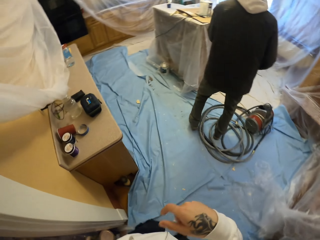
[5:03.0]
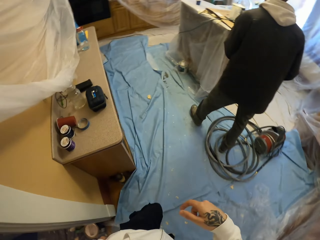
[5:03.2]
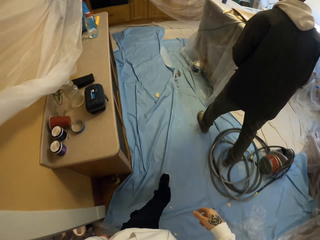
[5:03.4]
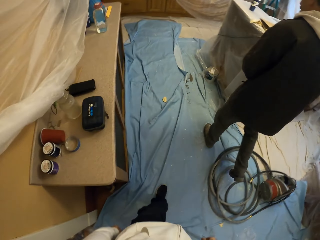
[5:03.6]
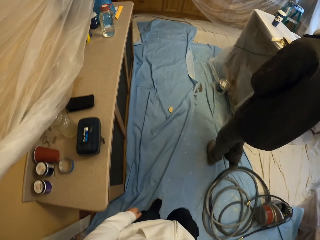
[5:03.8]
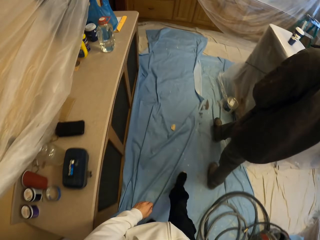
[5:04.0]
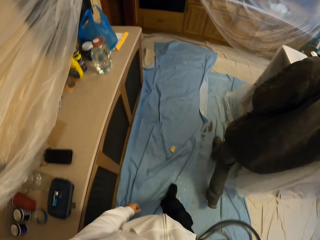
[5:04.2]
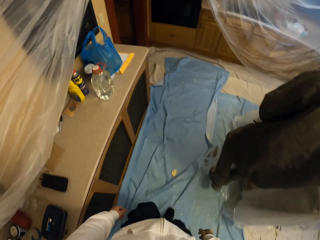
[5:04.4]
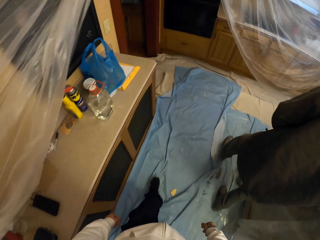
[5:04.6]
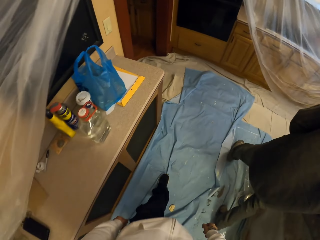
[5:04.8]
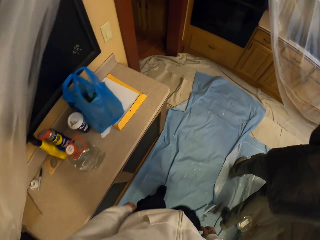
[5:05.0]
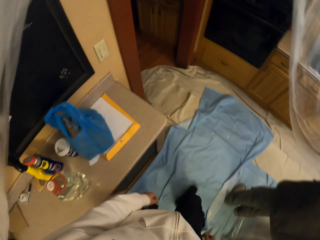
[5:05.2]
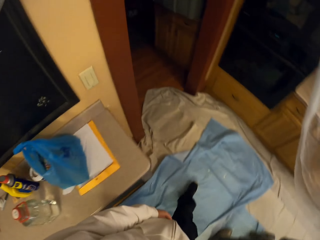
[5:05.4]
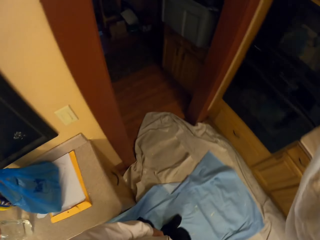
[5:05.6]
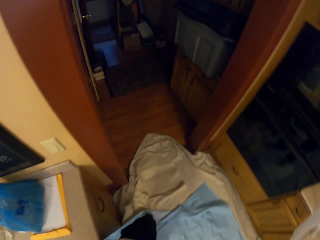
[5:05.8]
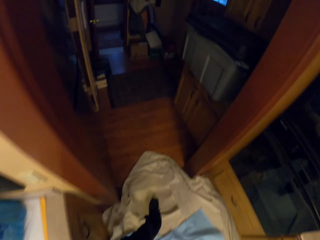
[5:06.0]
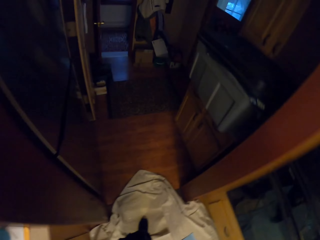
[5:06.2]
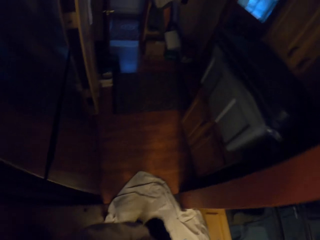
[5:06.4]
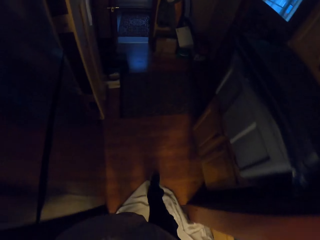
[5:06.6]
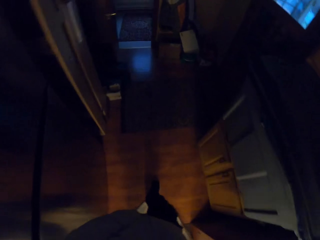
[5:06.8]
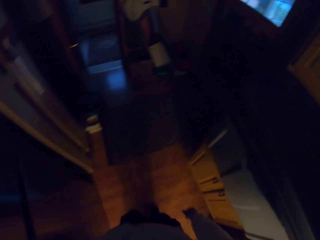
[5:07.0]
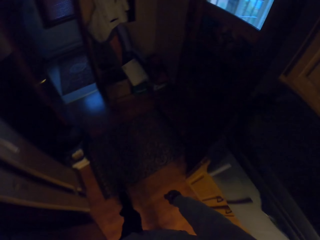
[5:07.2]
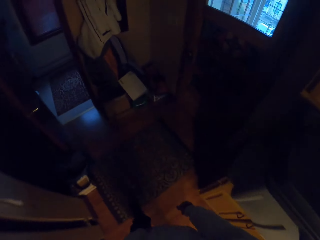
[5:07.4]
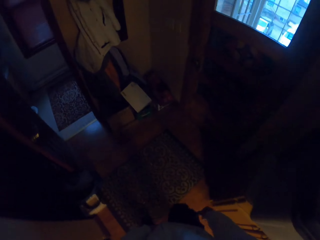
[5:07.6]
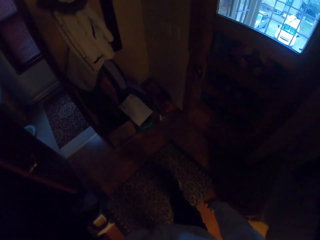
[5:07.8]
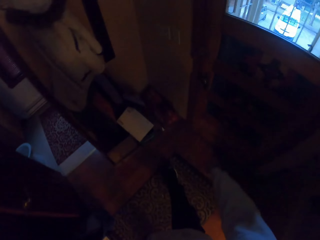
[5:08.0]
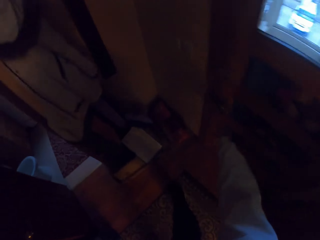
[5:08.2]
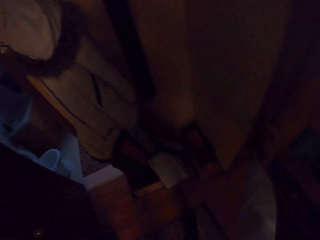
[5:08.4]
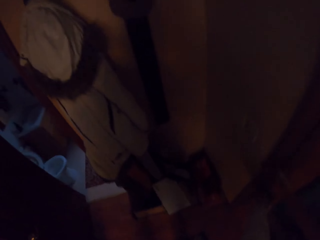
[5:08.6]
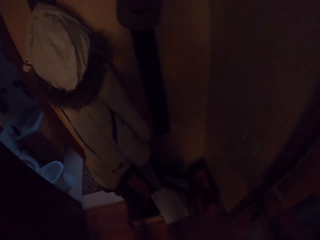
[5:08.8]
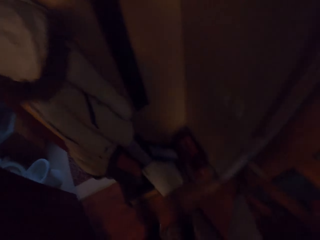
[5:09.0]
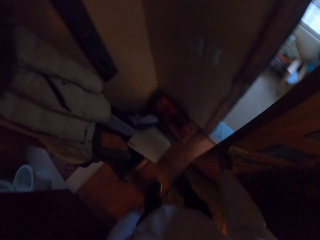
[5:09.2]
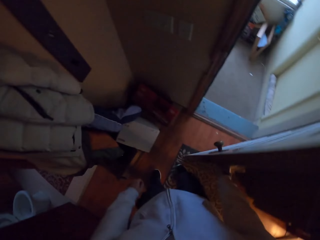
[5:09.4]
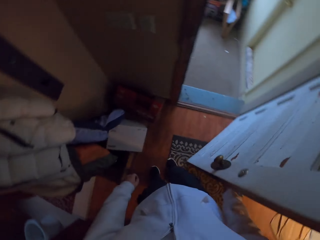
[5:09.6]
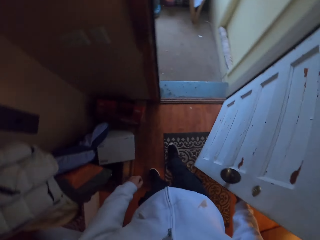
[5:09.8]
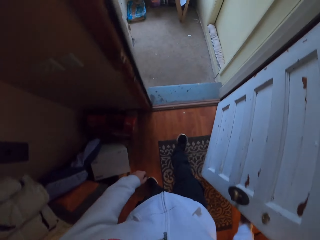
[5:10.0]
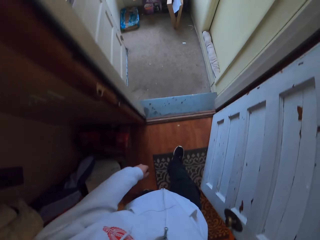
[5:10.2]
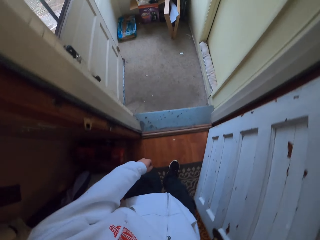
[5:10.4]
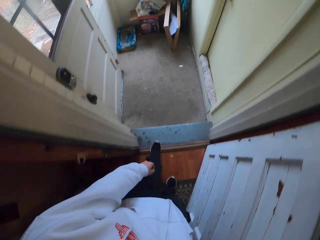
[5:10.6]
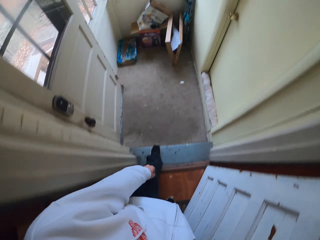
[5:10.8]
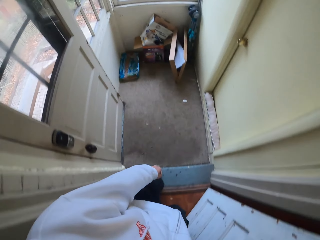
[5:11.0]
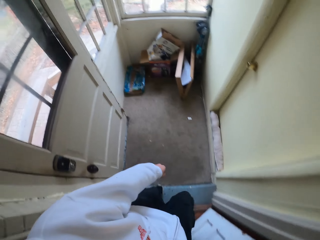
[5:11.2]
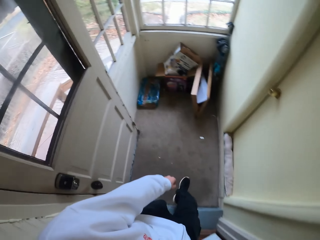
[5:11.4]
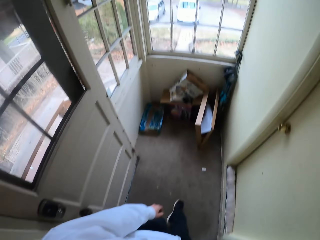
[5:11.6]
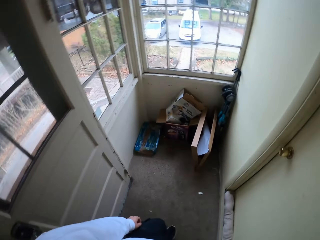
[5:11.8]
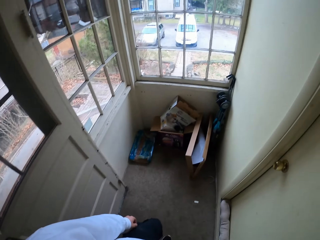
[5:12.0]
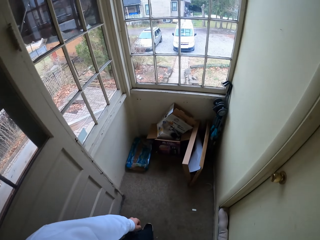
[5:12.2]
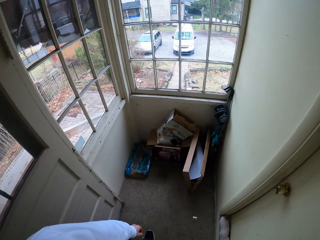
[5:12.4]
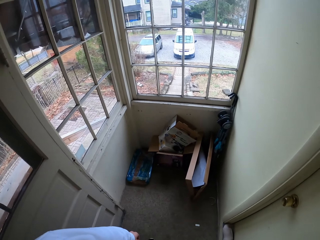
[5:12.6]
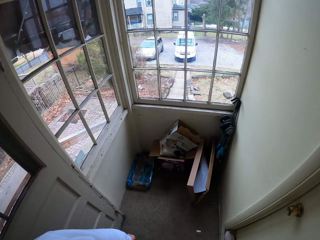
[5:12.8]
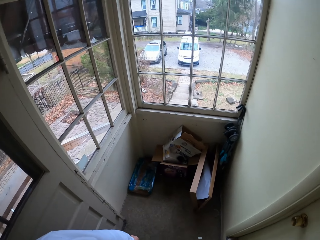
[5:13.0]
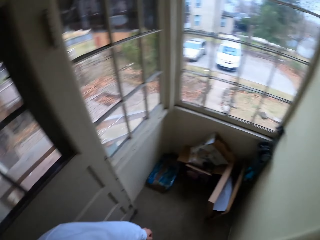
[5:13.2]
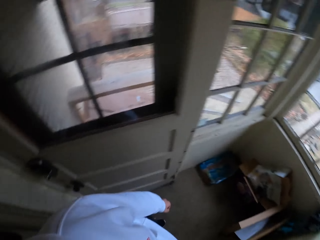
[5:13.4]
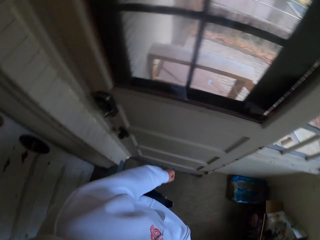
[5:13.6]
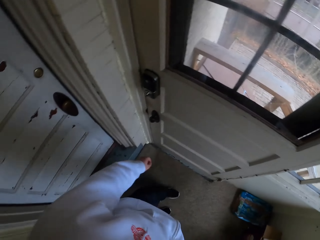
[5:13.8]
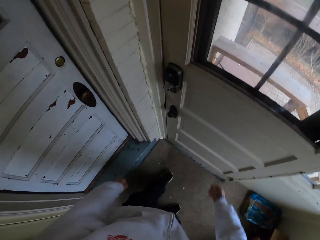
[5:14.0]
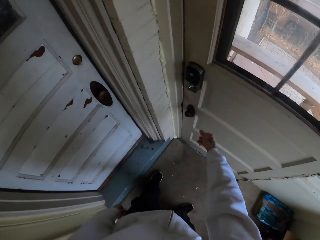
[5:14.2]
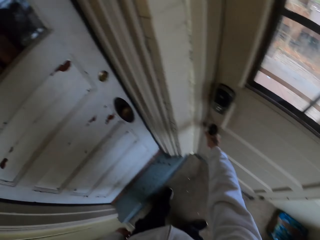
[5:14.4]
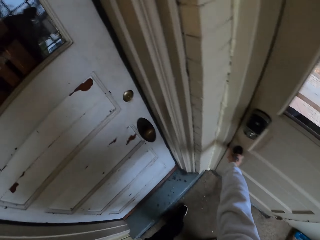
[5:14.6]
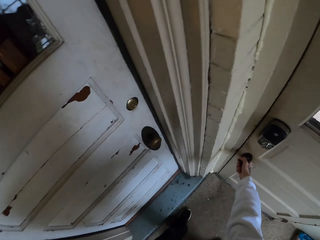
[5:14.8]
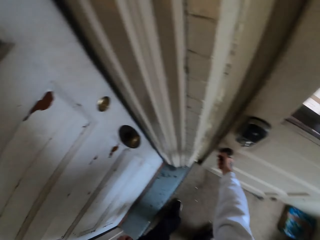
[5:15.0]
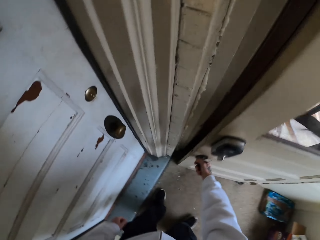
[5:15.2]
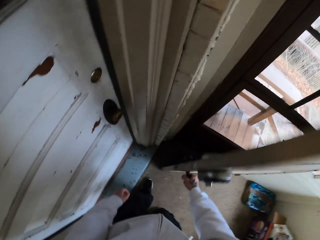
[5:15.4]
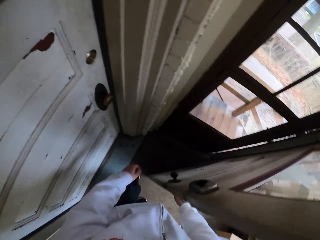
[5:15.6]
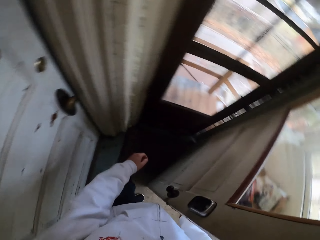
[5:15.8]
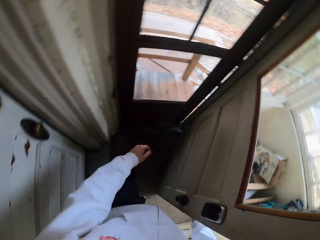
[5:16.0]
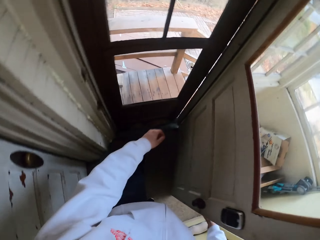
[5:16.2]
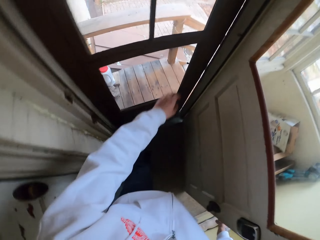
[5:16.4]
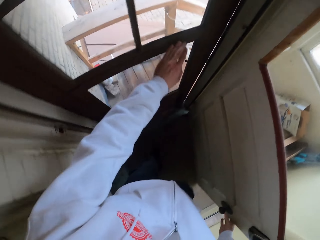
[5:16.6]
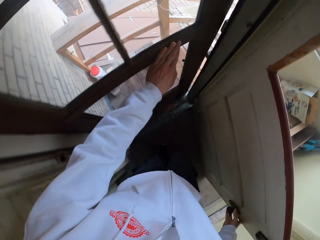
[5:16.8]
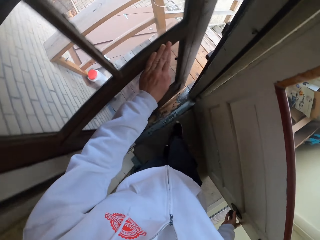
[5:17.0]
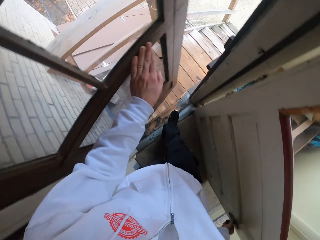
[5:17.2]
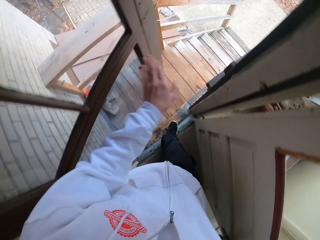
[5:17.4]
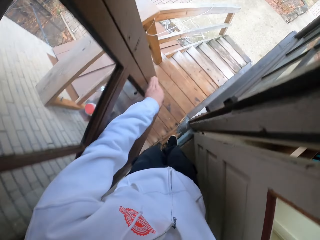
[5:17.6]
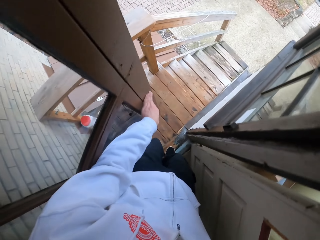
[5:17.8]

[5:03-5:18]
The camera wearer opens the door and walks out the door. They stare at the window and look around. They open the door.

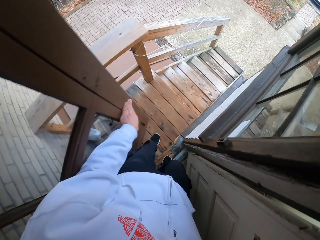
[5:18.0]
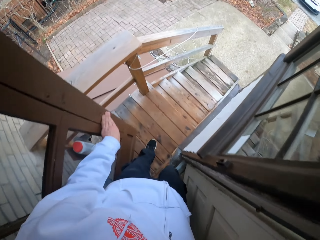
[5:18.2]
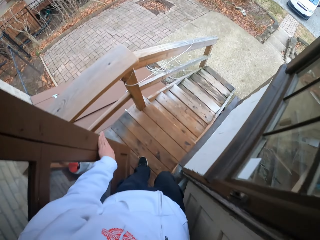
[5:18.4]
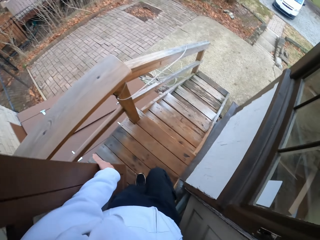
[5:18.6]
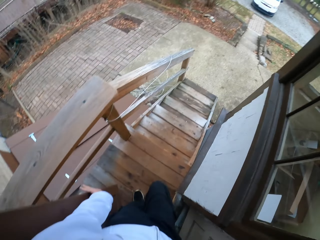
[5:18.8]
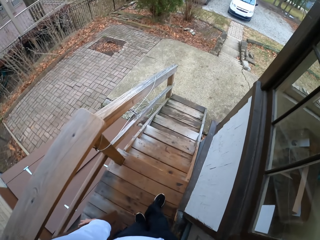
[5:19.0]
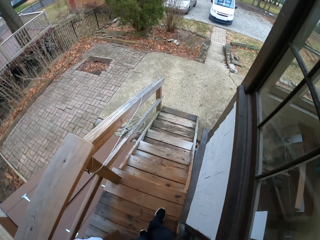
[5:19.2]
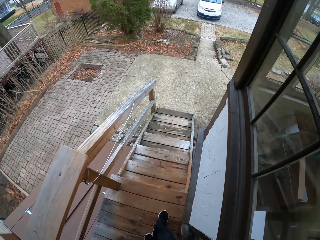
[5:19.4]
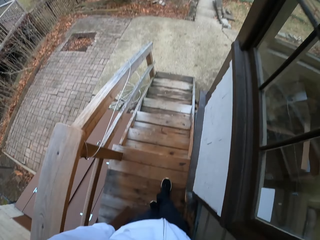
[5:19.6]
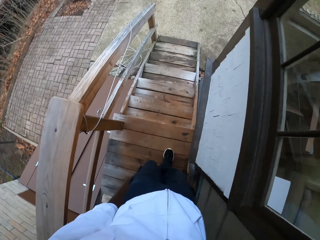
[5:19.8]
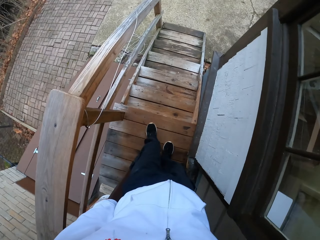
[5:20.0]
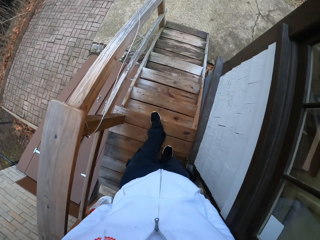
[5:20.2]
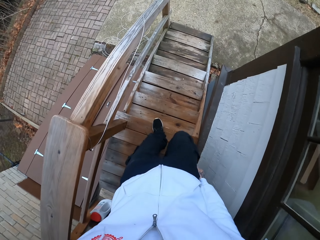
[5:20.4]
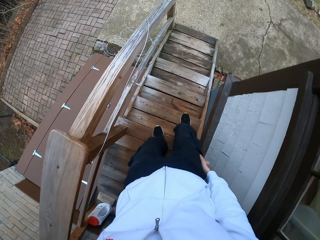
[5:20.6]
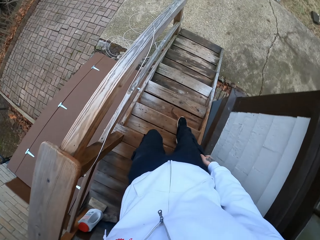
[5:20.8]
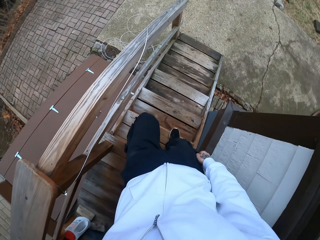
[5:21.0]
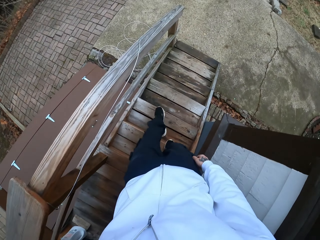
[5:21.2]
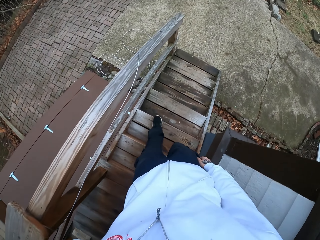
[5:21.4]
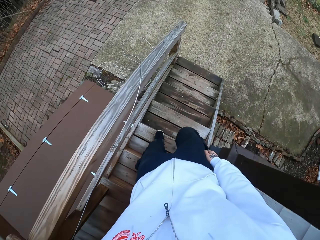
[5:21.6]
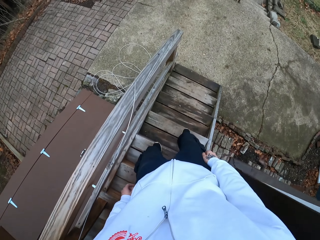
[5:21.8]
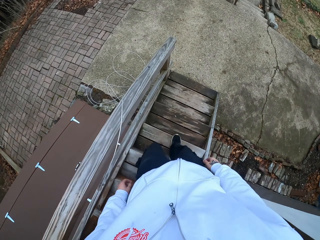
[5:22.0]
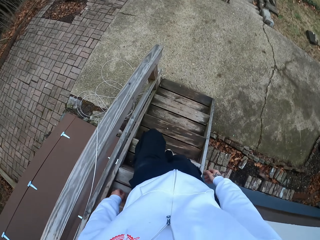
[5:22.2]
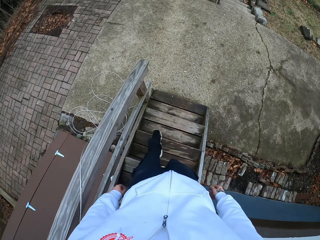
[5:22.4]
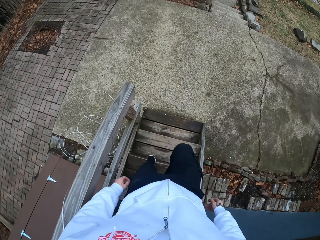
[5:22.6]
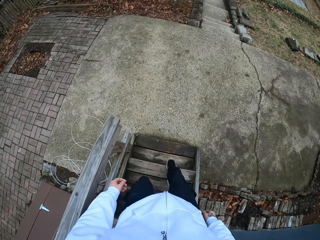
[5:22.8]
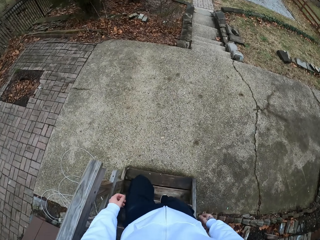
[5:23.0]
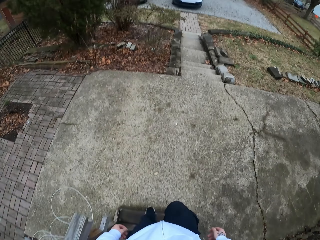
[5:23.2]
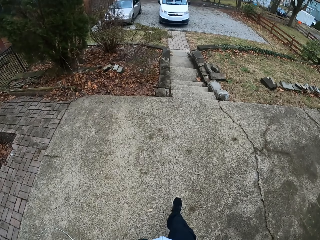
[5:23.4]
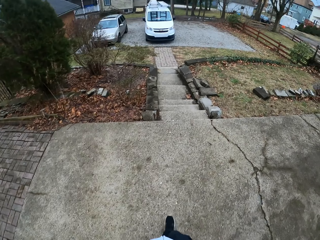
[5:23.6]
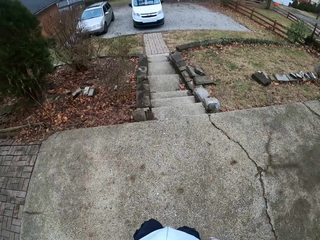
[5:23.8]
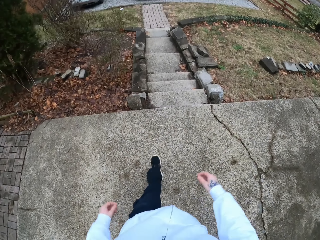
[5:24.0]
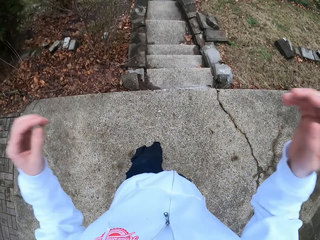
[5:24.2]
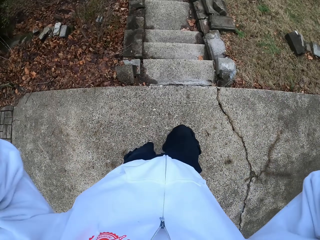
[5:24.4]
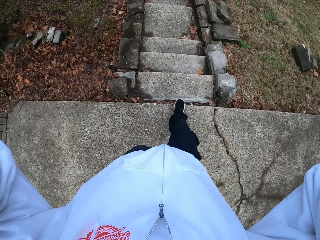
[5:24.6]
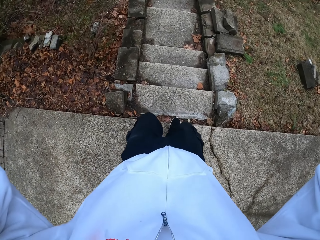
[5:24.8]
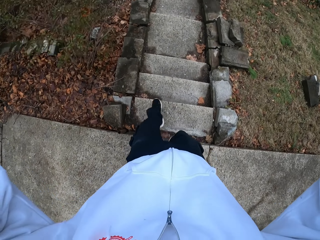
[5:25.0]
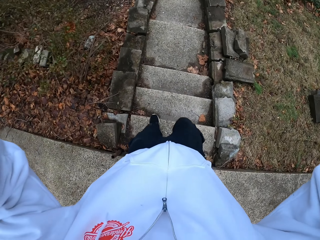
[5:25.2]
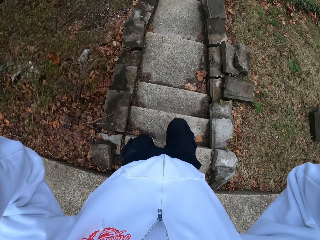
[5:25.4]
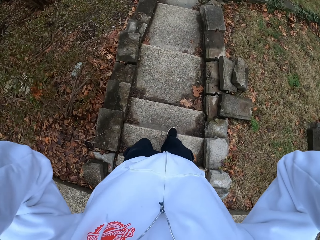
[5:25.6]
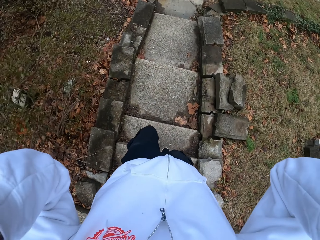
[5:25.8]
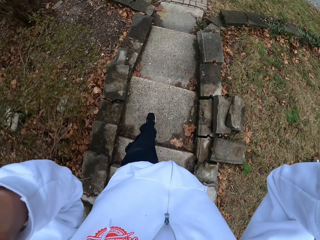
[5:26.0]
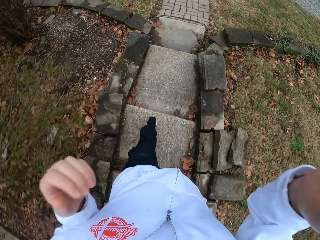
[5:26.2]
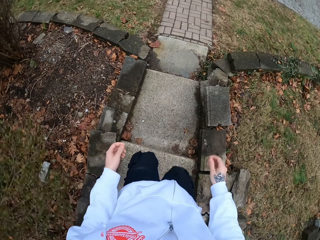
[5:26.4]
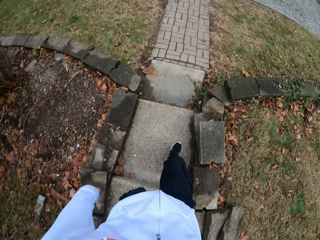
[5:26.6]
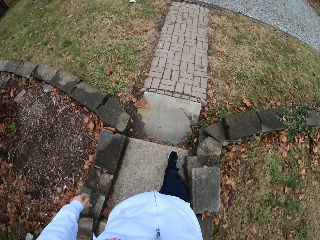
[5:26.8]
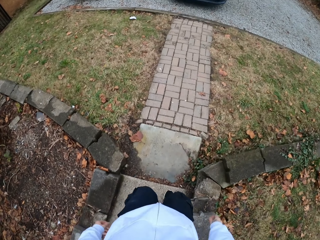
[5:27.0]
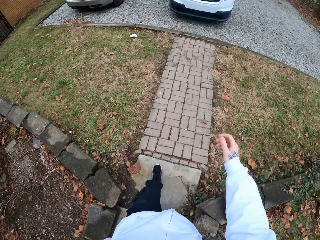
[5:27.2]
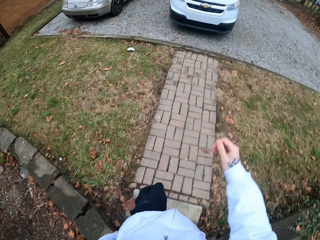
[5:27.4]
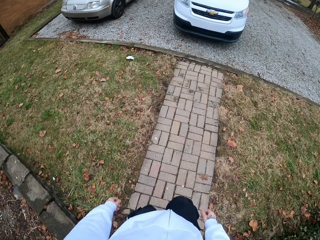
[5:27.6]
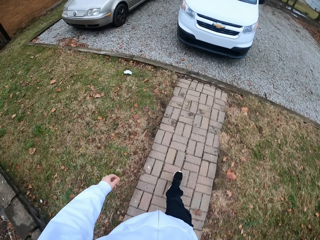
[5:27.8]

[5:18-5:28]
The camera wearer walks outside the house. They step down the stairs. They raise the hand up and touch the stairs. They step down the stairs.
